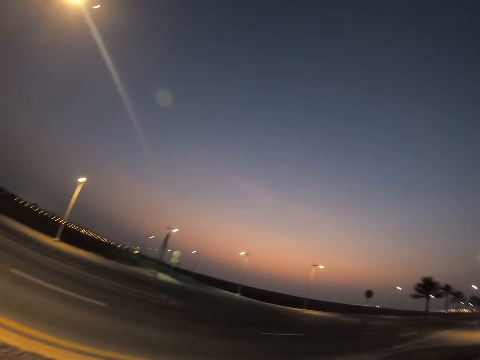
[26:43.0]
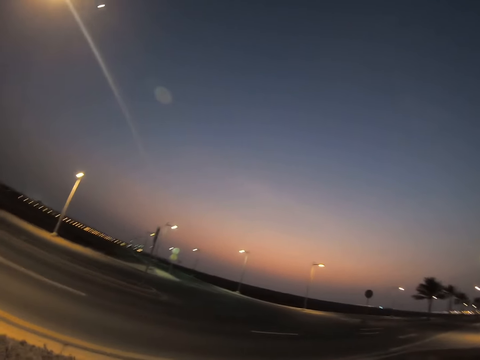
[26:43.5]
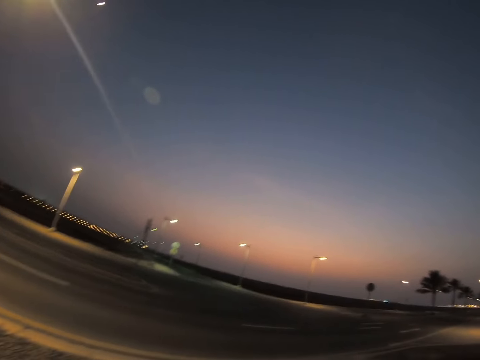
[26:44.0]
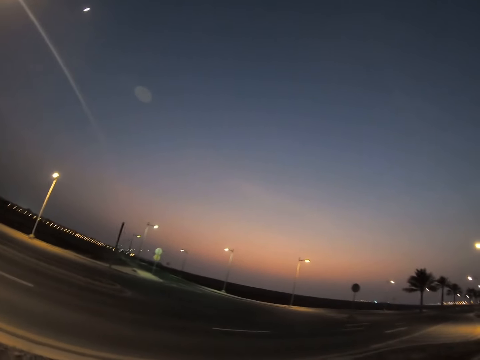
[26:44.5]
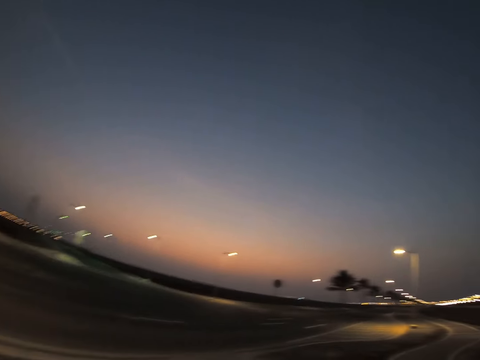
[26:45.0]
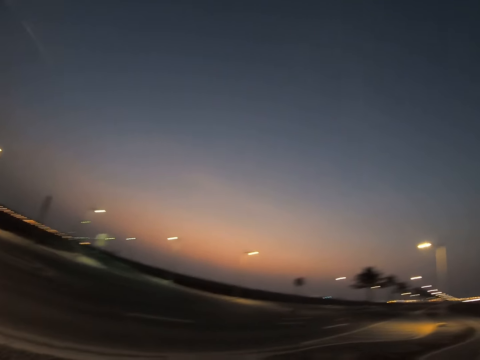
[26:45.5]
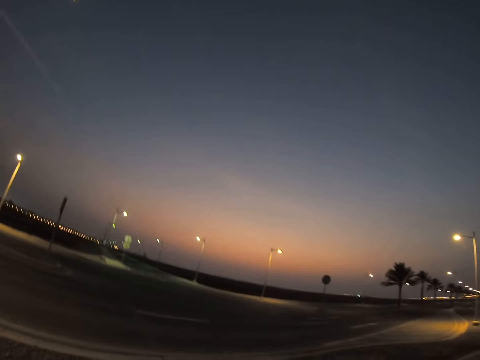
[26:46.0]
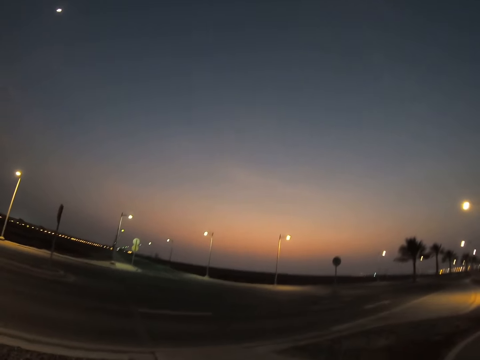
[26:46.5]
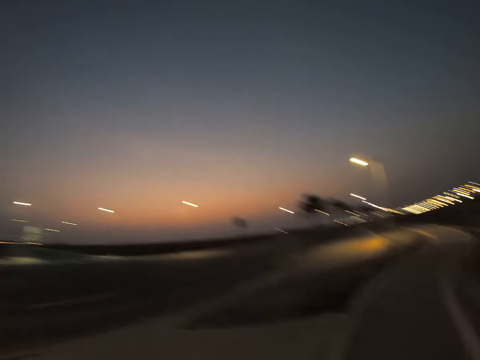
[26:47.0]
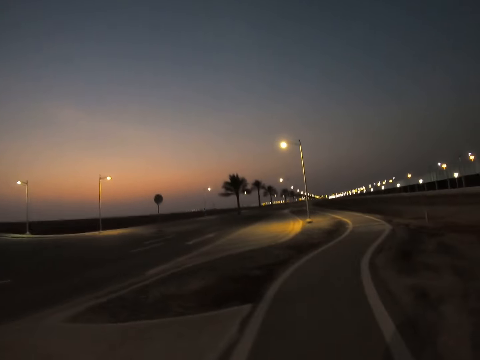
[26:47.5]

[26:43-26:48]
The camera wearer looks around.
